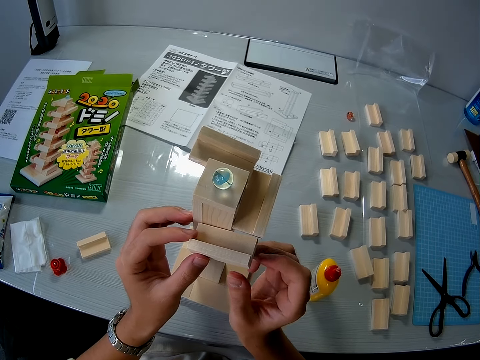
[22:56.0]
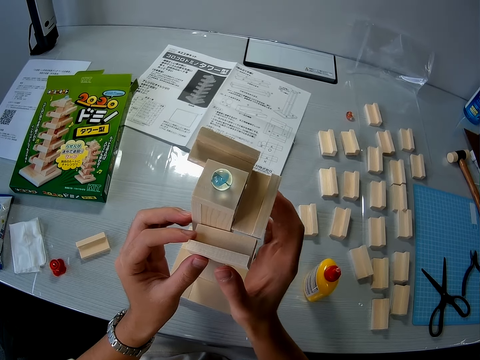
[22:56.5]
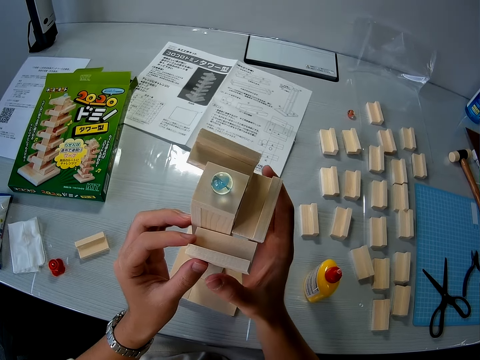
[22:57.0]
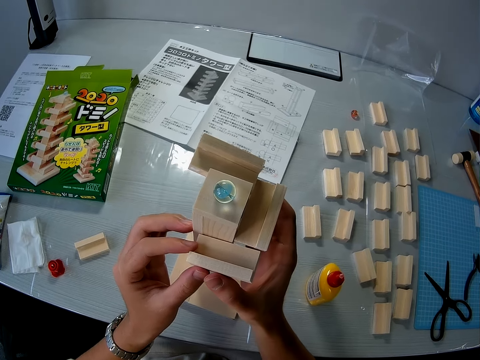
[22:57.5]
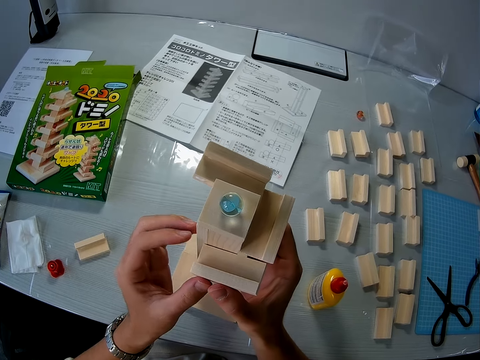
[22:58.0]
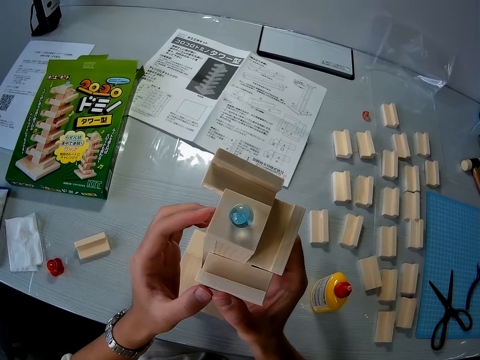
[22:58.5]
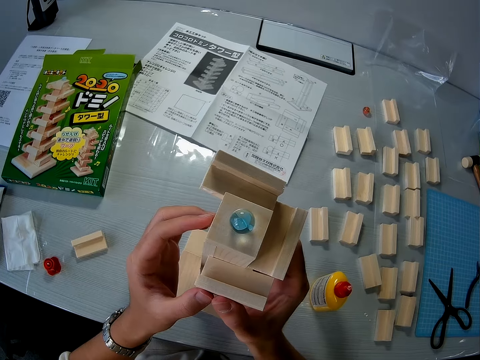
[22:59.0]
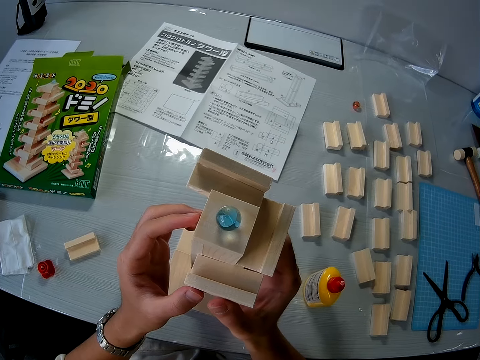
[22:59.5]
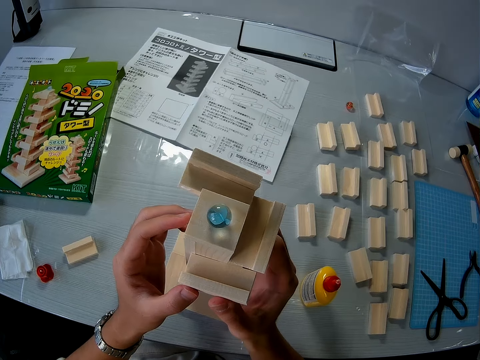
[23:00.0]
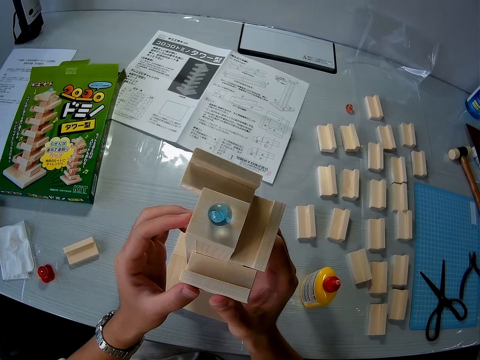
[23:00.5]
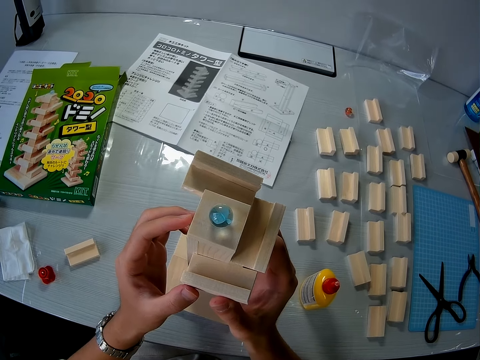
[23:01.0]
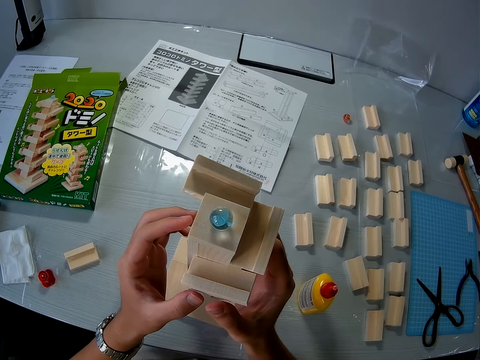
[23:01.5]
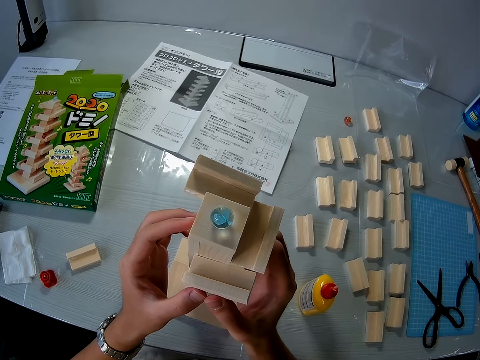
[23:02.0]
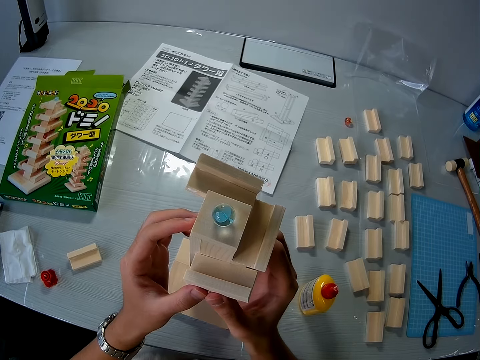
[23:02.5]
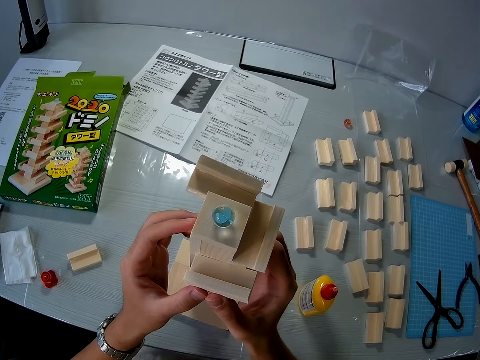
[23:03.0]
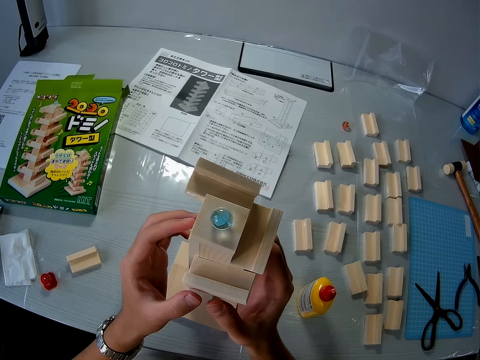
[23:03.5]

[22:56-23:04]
The camera wearer presses the wood on the Amaze-N-Marbles. They hold the wooden piece on the wooden mechanical model with both hands.

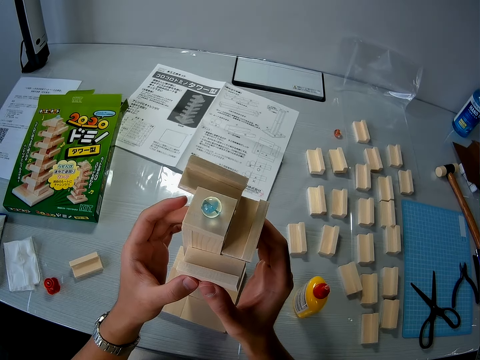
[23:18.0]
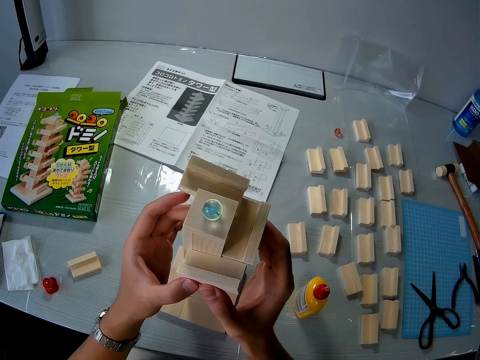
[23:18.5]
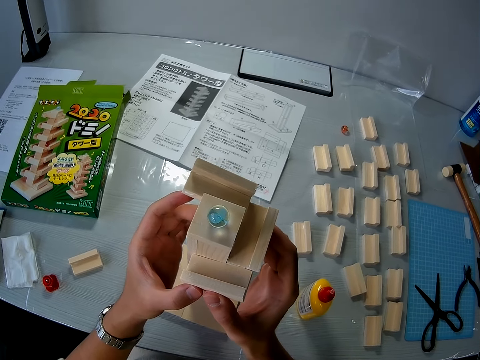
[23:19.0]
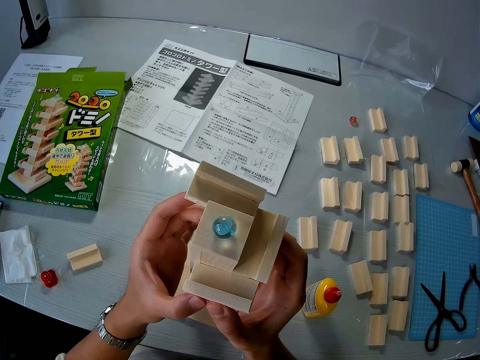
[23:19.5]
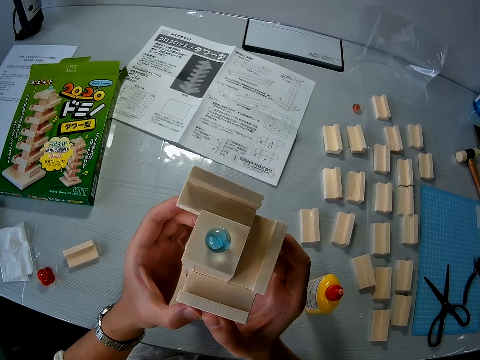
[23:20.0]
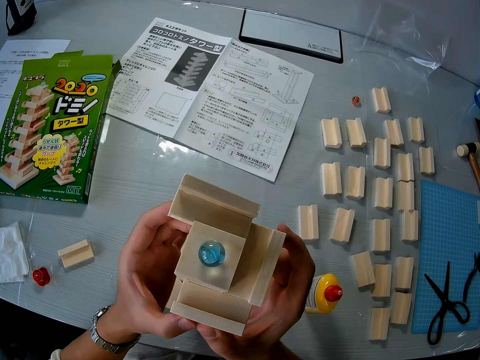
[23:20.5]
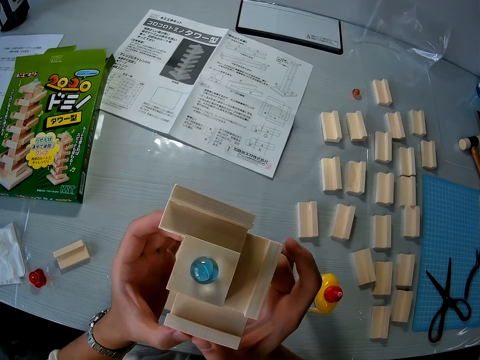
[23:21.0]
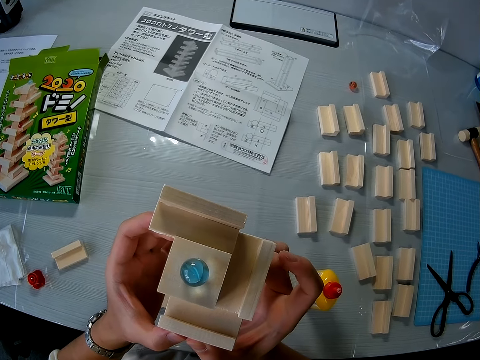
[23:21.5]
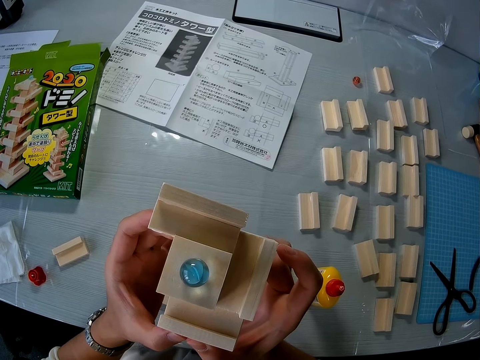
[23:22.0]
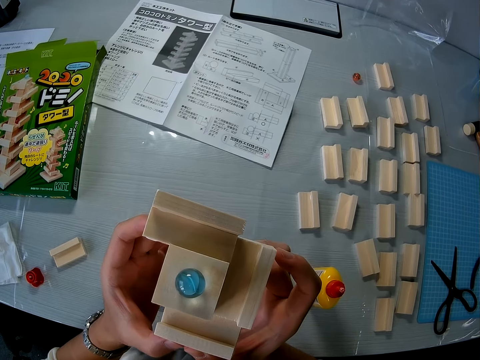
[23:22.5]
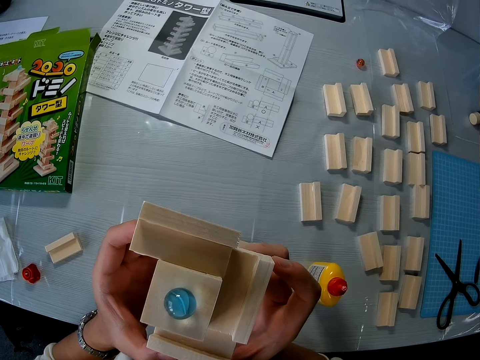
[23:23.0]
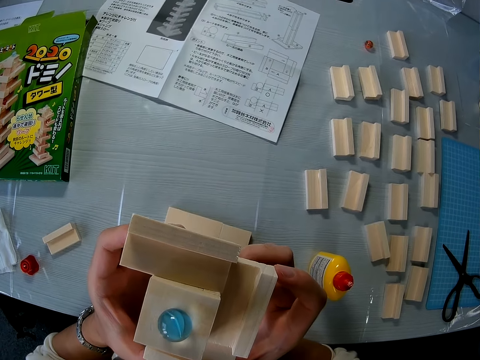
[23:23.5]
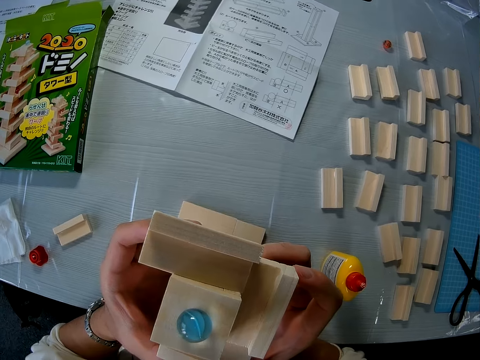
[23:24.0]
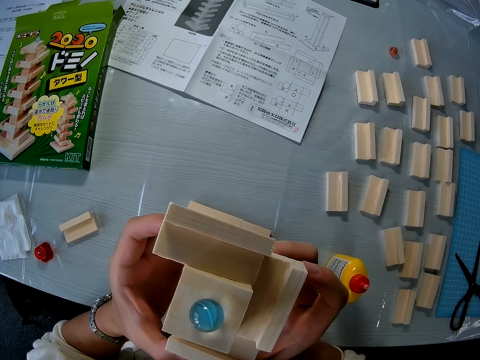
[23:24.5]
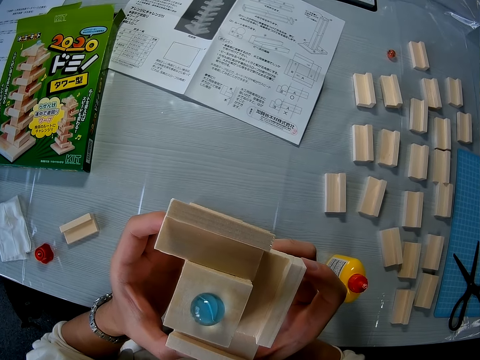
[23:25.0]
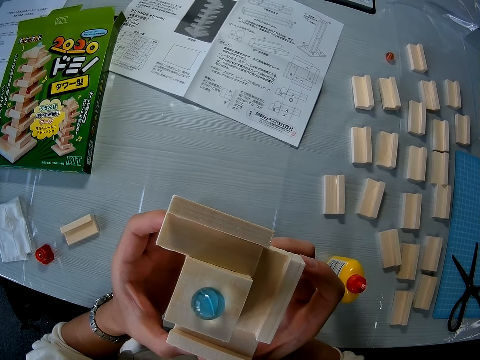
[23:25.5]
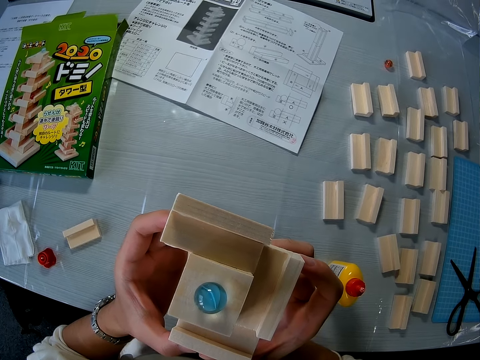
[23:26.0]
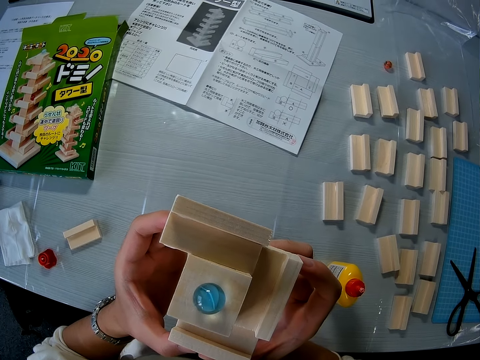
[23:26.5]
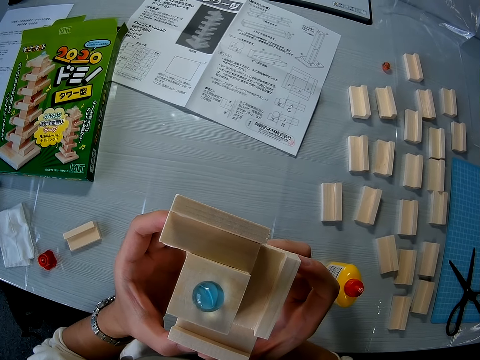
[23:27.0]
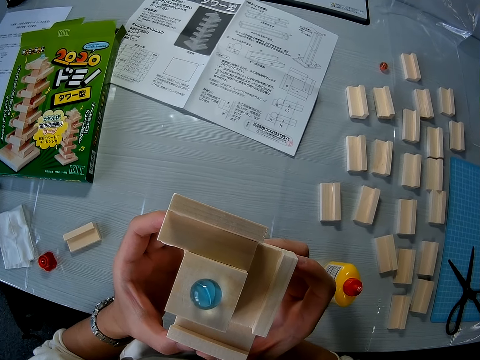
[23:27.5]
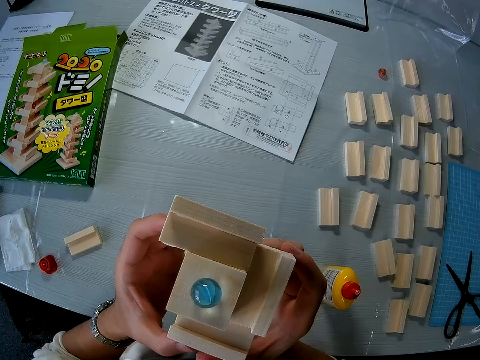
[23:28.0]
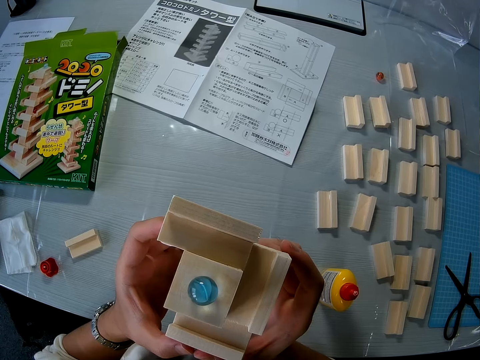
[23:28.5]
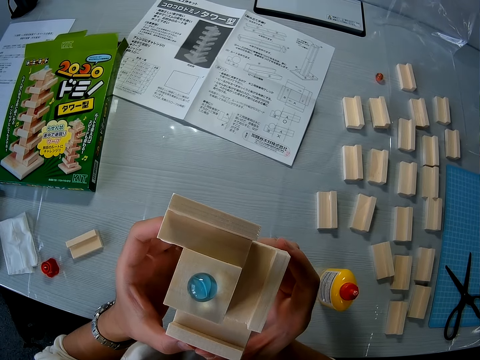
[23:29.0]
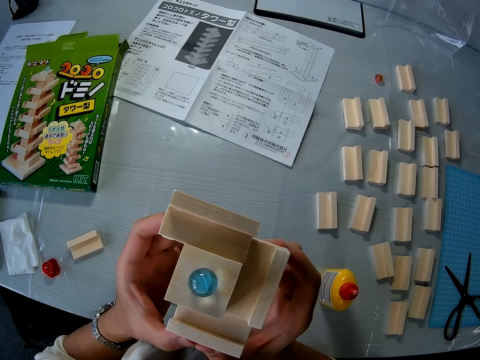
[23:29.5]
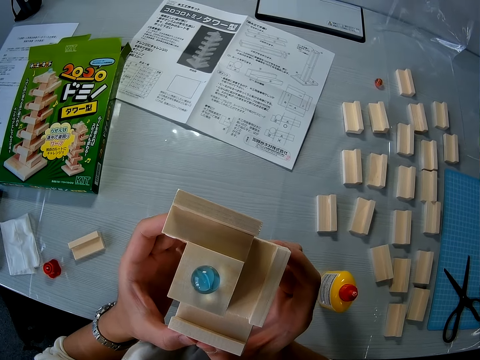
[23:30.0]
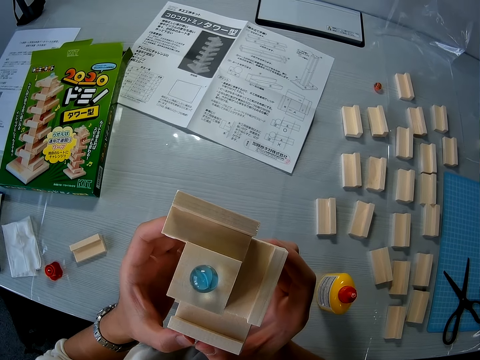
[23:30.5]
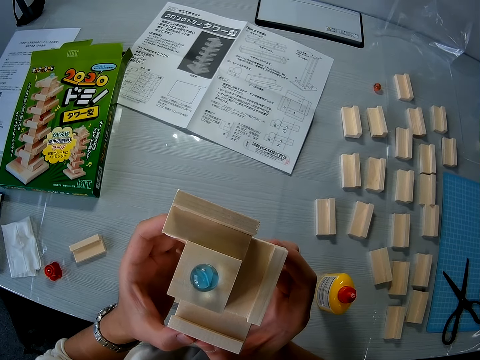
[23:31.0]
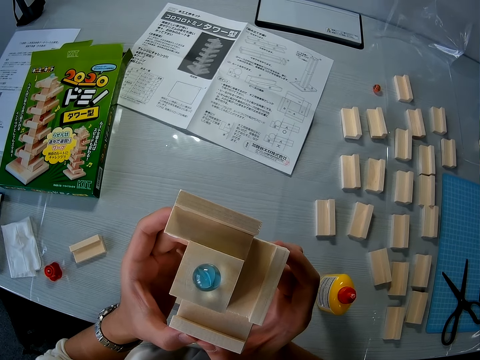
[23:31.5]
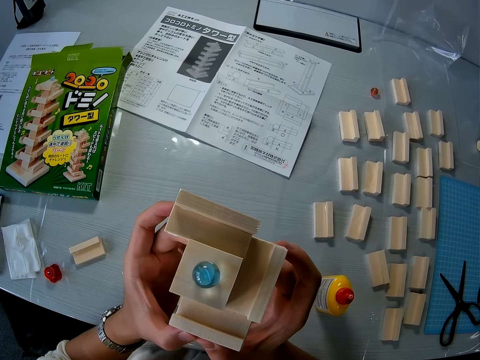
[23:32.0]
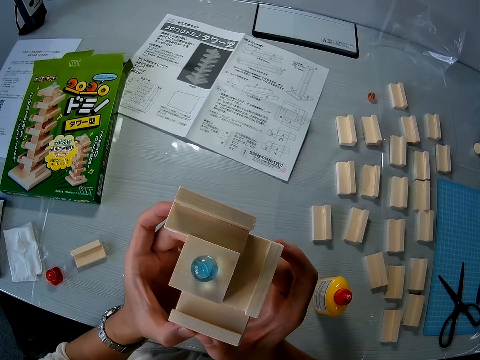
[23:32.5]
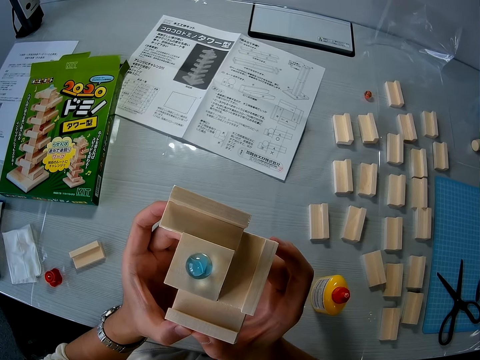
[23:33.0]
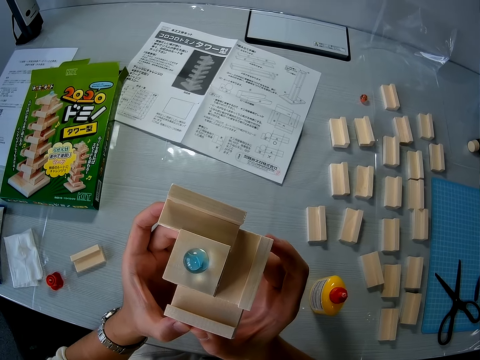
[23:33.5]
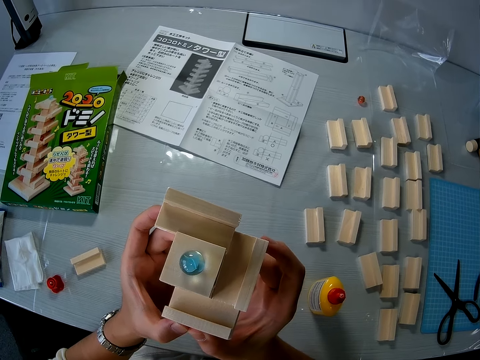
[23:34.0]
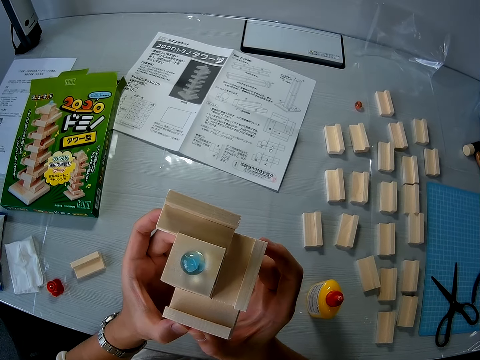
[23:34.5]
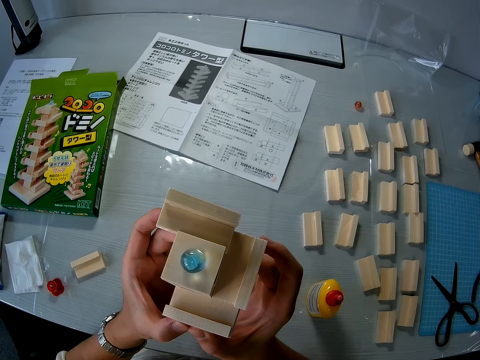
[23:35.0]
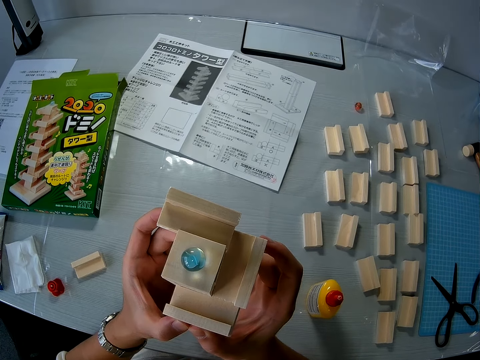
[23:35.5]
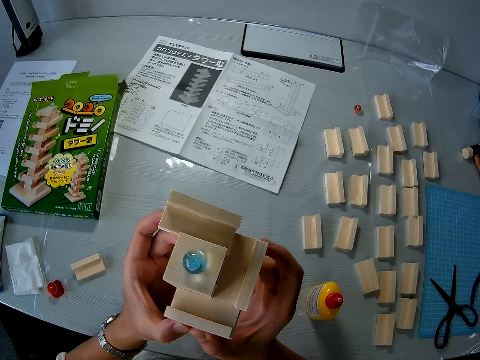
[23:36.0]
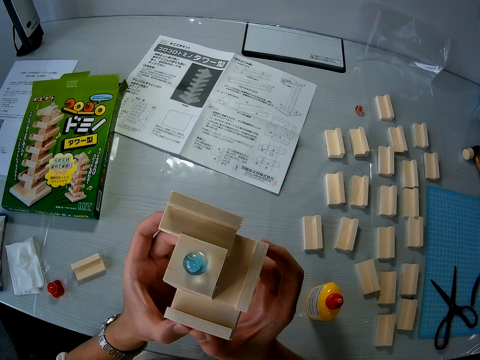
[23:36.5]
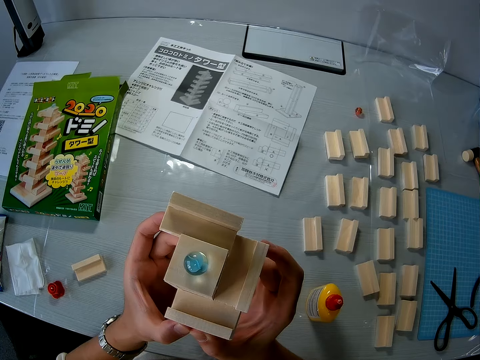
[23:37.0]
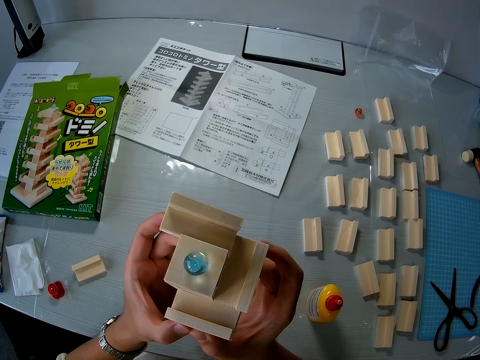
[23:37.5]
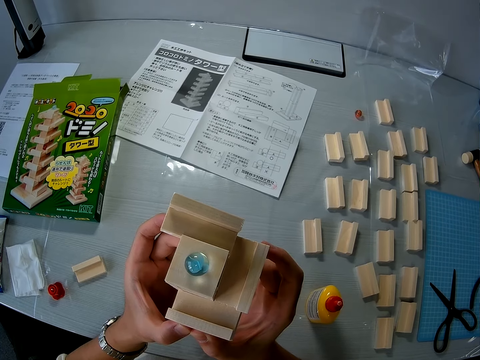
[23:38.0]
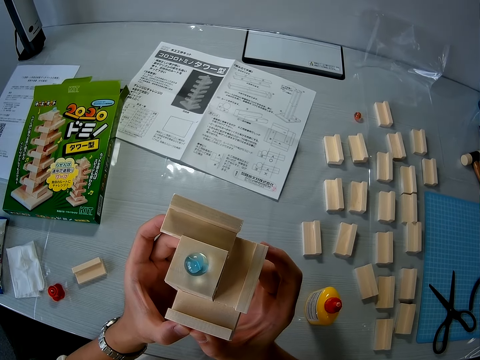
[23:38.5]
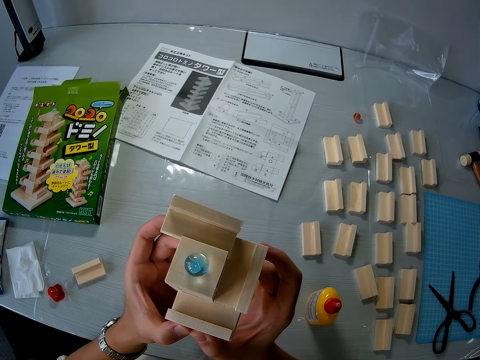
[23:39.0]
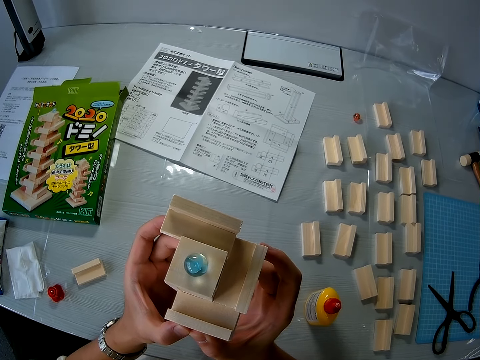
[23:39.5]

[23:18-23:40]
The camera wearer looks closer to the Amaze-N-Marbles and fixes the wood on the Amaze-N-Marbles. They look at the Amaze-N-Marbles and hold the Amaze-N-Marbles. They fix the wood on the Amaze-N-Marbles.
